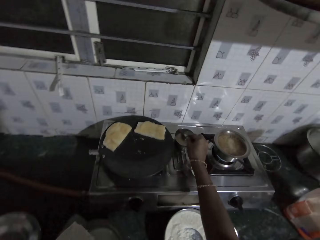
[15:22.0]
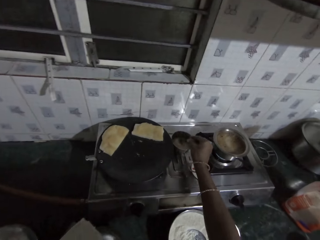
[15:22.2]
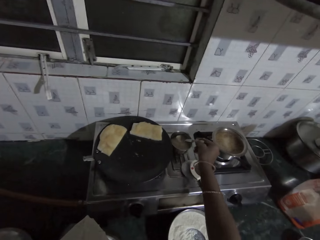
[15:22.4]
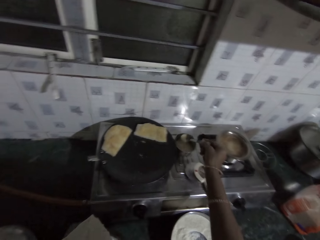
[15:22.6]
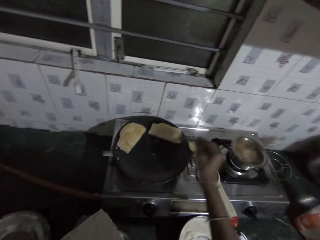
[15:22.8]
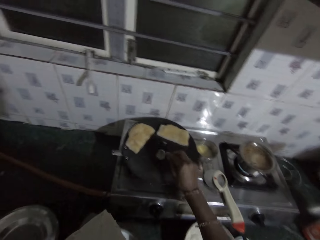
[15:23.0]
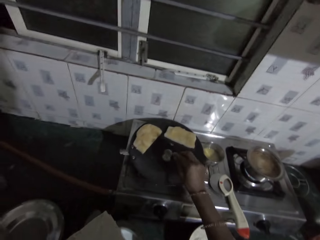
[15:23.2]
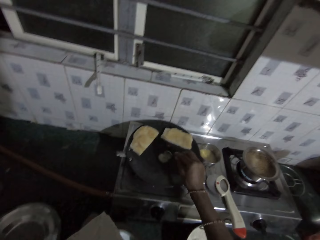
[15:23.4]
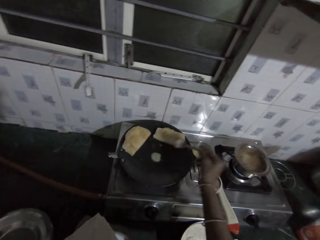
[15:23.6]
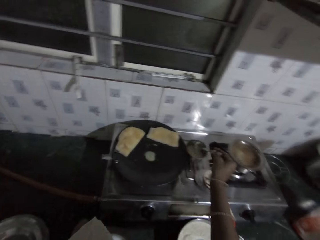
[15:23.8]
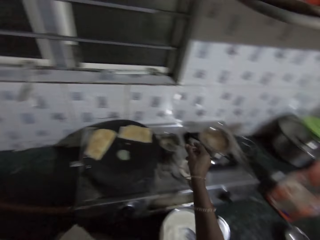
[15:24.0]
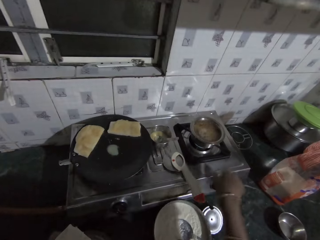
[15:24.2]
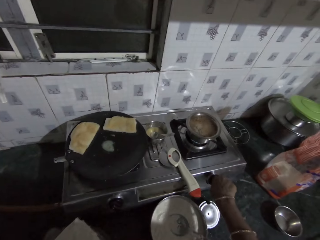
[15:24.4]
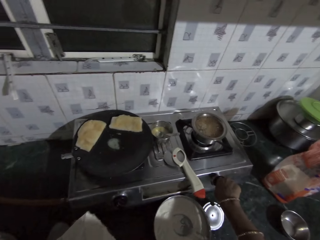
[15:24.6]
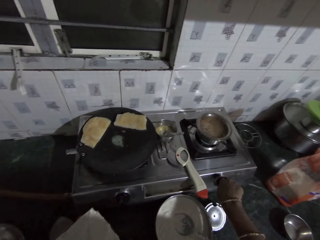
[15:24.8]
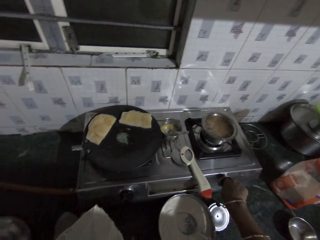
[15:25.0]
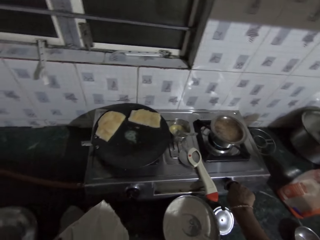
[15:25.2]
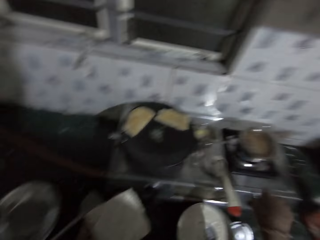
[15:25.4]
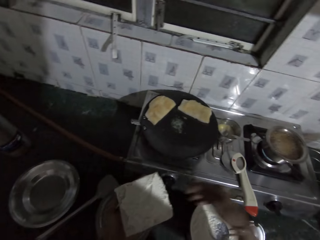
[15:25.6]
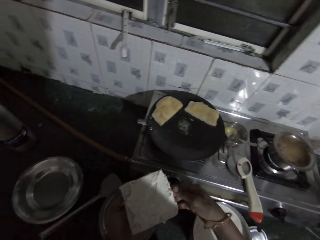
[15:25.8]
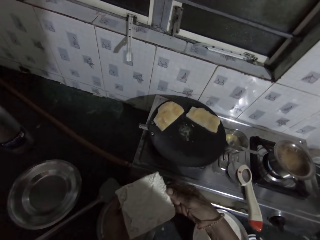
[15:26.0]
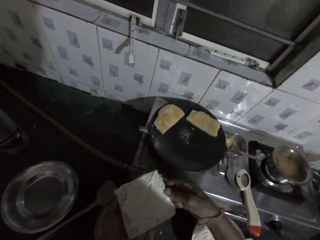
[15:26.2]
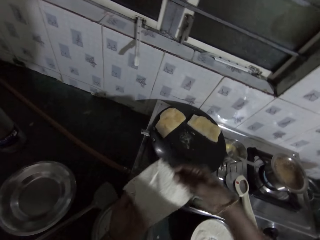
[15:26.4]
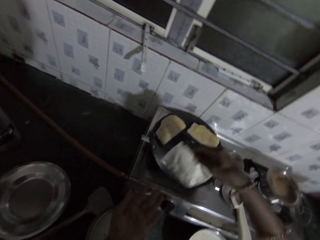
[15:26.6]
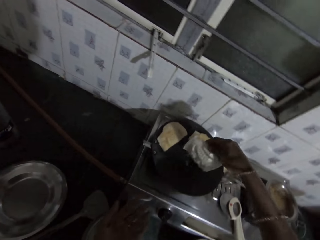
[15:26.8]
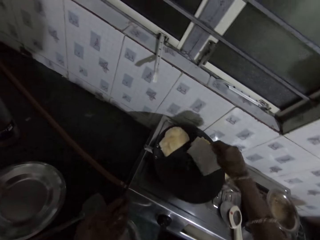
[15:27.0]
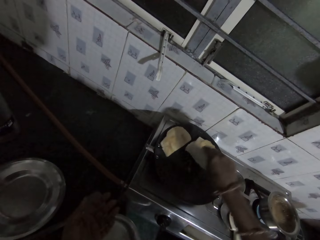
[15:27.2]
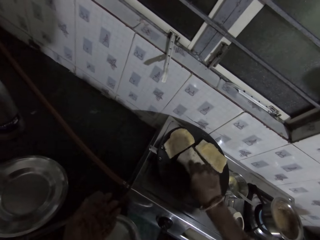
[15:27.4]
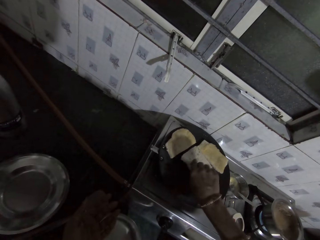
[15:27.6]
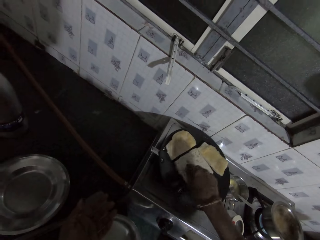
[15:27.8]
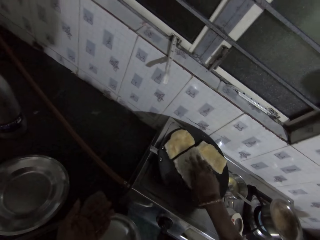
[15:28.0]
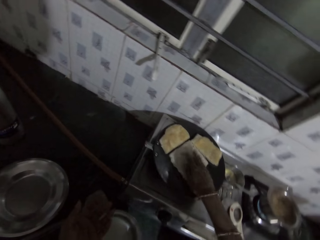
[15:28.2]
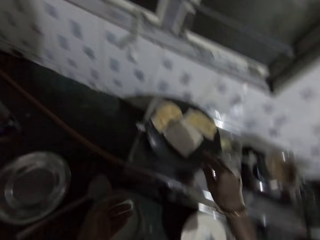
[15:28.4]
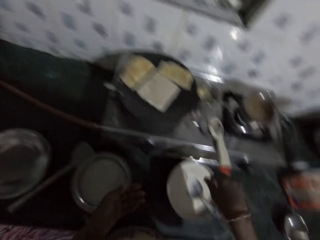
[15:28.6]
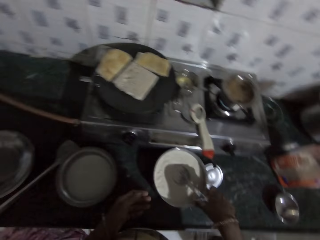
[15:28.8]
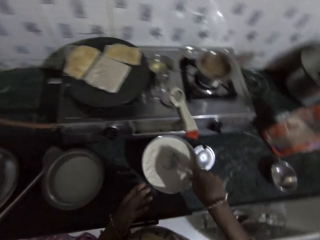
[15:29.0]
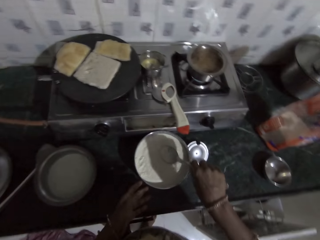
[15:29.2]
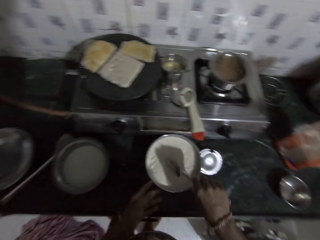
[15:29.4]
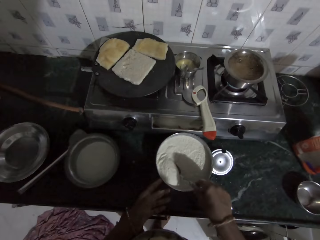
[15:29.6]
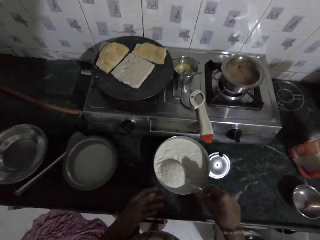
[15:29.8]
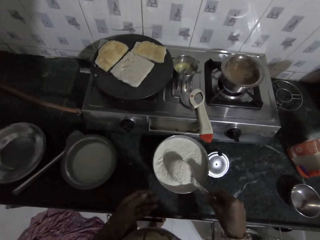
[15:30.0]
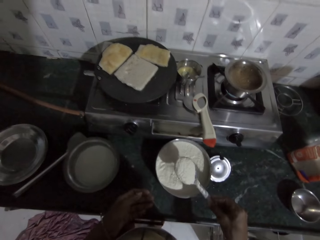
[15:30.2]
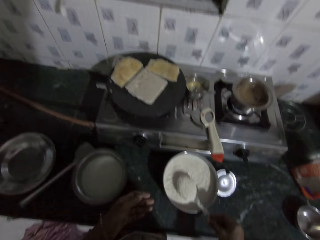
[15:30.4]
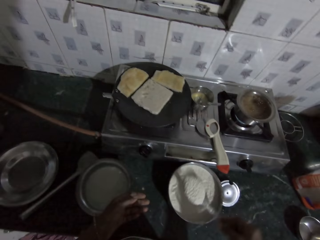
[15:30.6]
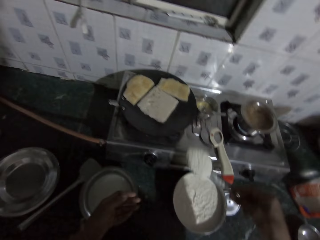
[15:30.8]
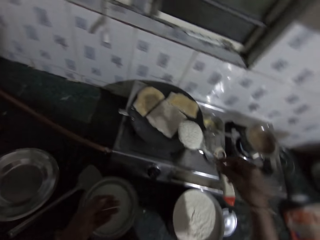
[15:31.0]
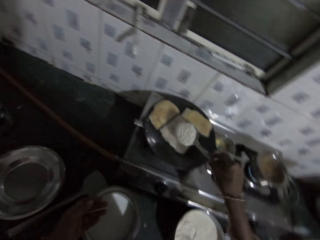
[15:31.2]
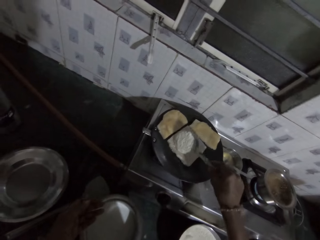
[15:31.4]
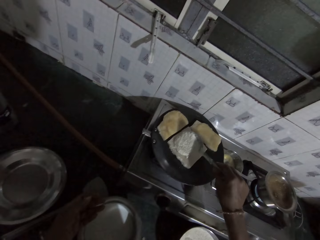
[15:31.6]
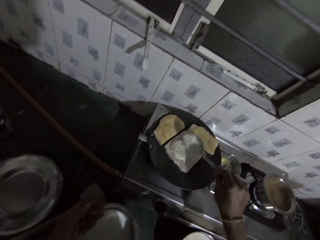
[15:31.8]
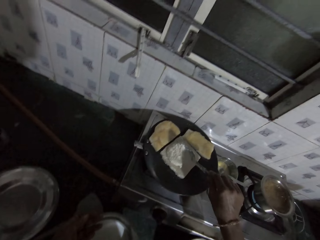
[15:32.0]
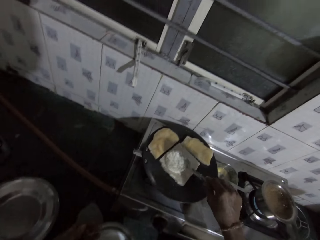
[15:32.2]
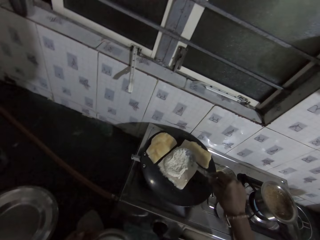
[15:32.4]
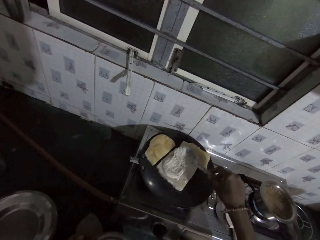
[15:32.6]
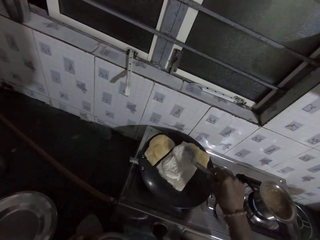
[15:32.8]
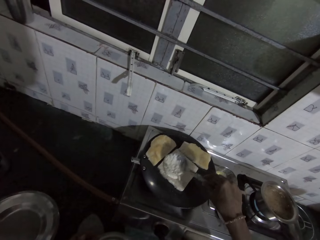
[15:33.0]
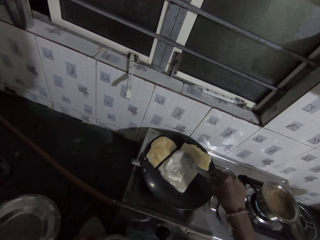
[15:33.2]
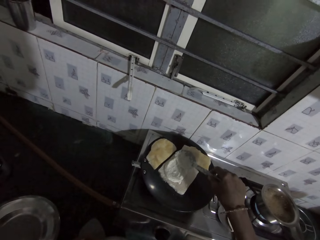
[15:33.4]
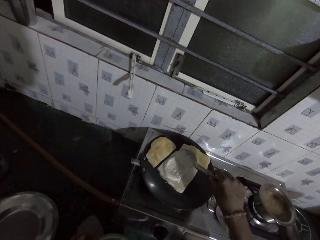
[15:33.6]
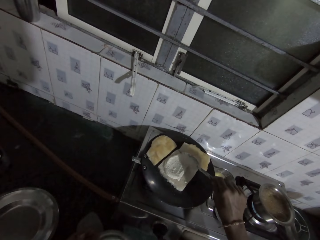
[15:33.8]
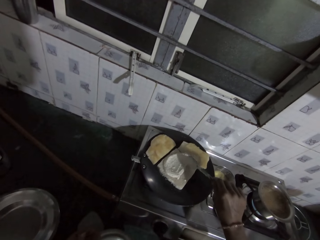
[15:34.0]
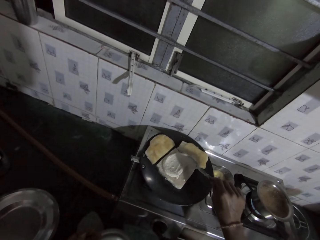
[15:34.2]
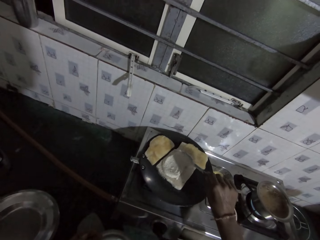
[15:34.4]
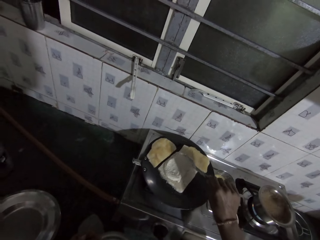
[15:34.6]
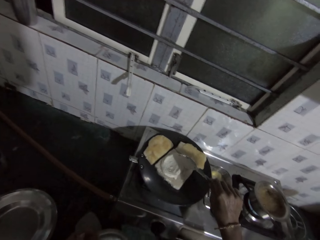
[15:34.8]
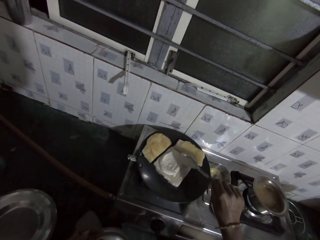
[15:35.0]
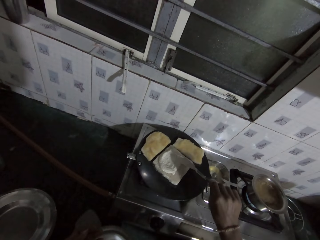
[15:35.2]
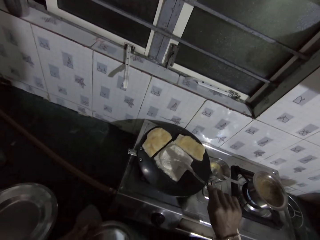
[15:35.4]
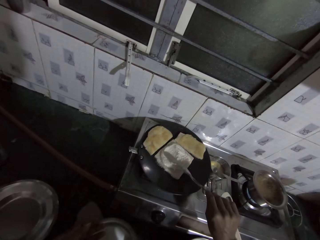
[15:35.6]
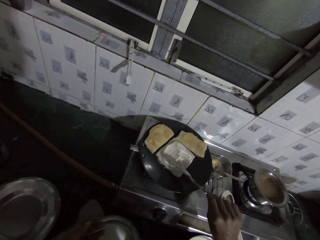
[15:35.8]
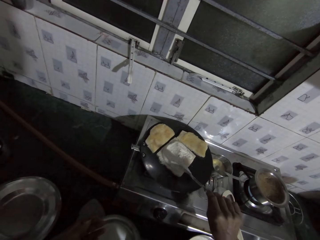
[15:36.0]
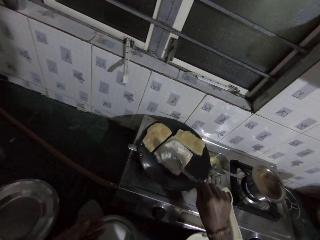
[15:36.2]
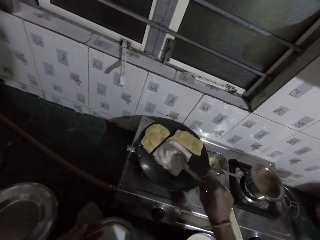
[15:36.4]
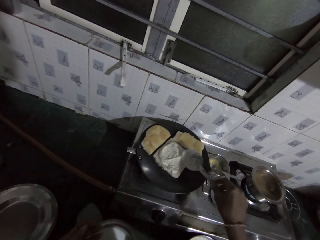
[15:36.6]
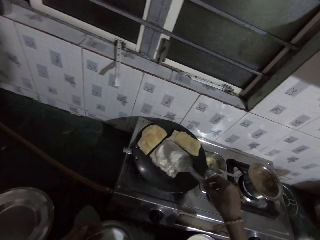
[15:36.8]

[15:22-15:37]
The camera wearer picks a spoon from a bowl on the cooker with his right hand. He scoops butter or cooking oil from the bowl with the spoon in his right hand. He pours the butter in the pan with the spoon in his right hand. He places the spoon in the bowl with his right hand. He moves the knob on the cooker with his right hand. He passes the bread from his left hand to his right hand. He toasts the bread. He places the bread in the pan with his right hand. He picks the spoon from the bowl with his right hand. He scoops batter or cream from the bowl with the spoon in his right hand. He pours the batter on the bread in the pan with the spoon in his right hand. He spreads the batter on the bread with the spoon in his right hand.

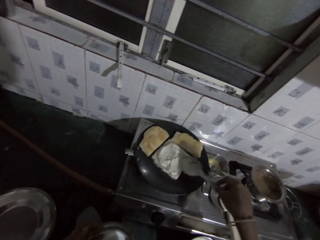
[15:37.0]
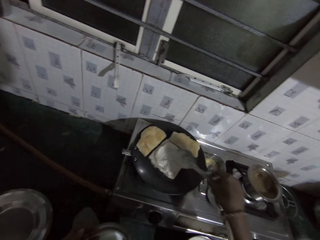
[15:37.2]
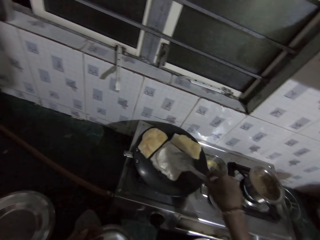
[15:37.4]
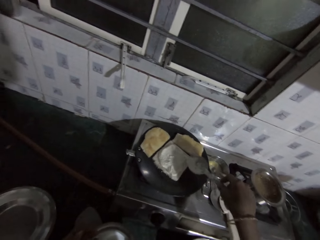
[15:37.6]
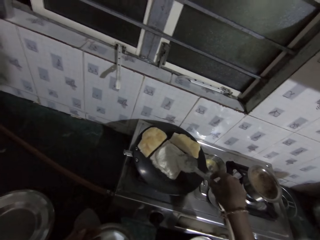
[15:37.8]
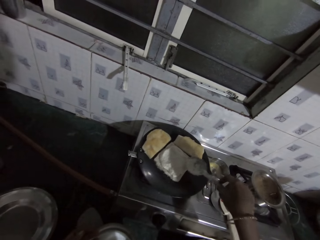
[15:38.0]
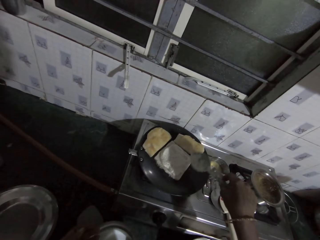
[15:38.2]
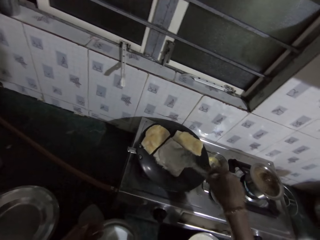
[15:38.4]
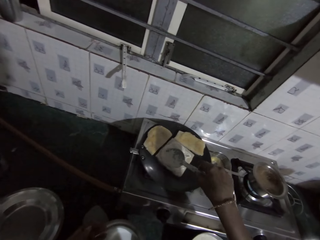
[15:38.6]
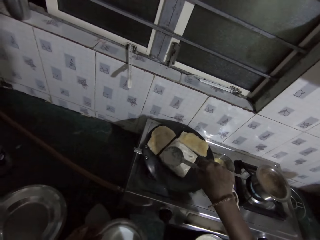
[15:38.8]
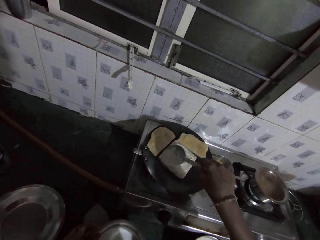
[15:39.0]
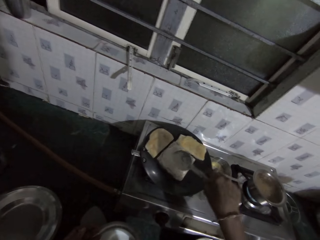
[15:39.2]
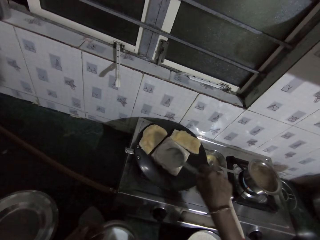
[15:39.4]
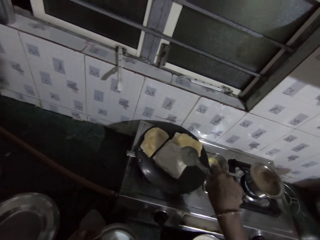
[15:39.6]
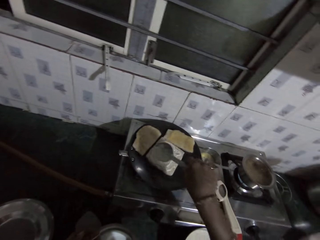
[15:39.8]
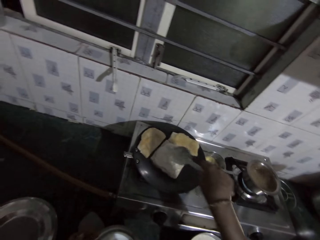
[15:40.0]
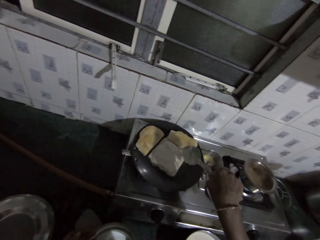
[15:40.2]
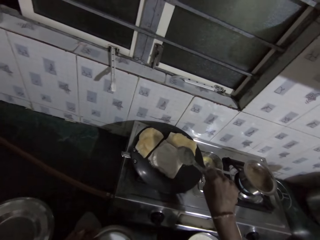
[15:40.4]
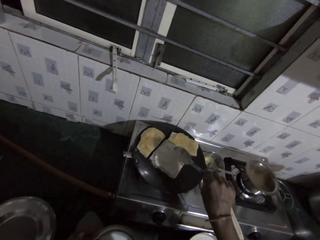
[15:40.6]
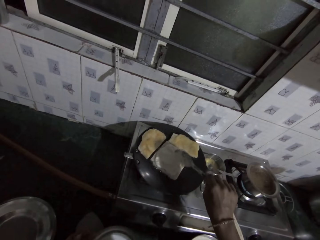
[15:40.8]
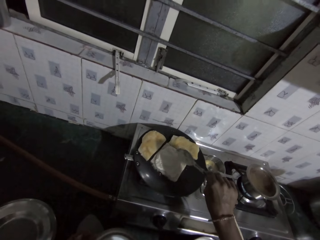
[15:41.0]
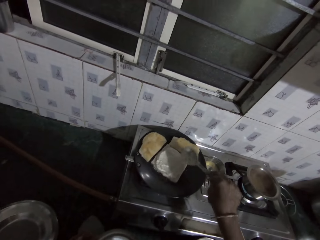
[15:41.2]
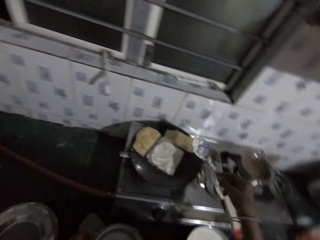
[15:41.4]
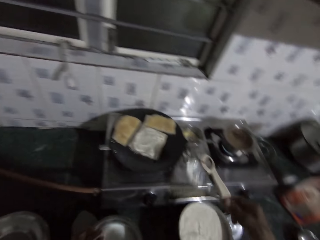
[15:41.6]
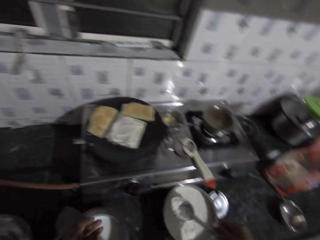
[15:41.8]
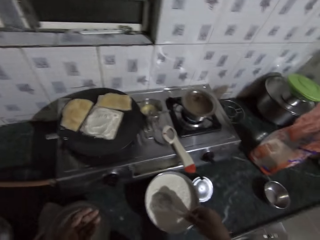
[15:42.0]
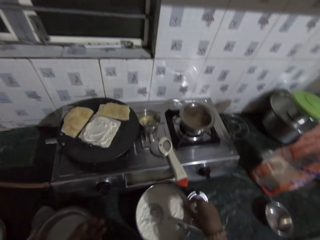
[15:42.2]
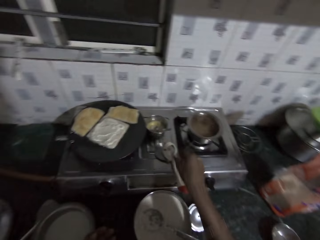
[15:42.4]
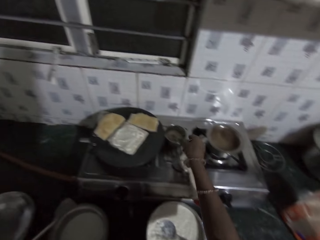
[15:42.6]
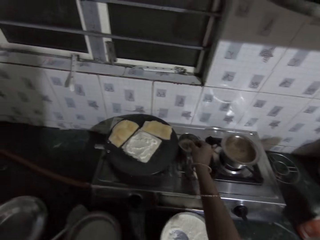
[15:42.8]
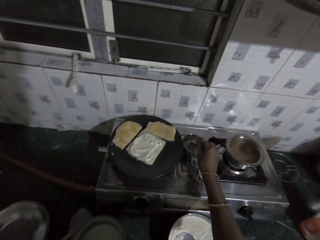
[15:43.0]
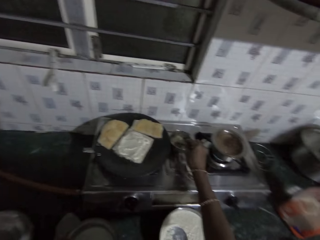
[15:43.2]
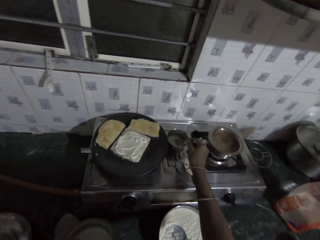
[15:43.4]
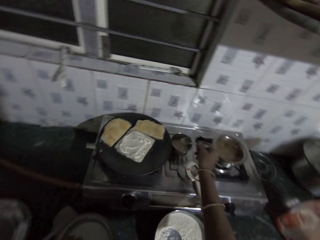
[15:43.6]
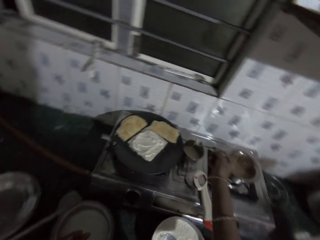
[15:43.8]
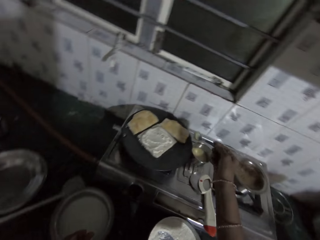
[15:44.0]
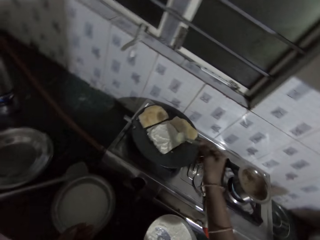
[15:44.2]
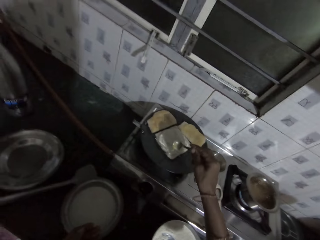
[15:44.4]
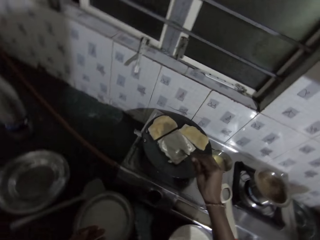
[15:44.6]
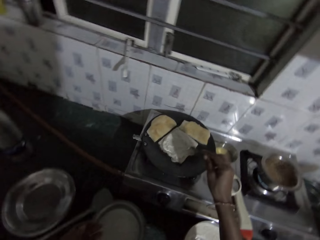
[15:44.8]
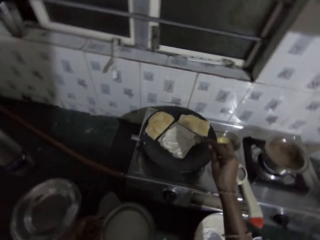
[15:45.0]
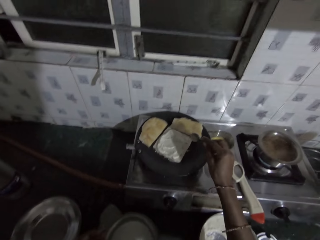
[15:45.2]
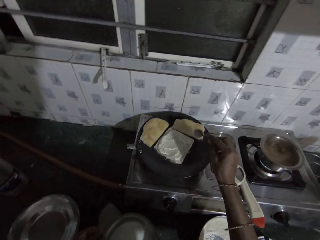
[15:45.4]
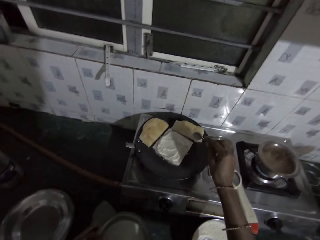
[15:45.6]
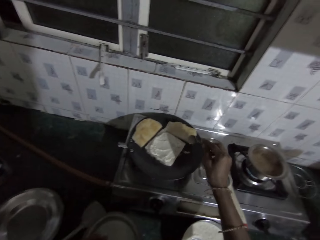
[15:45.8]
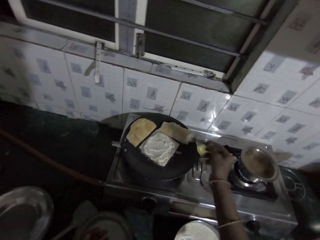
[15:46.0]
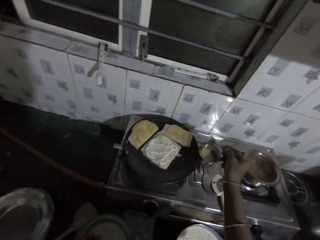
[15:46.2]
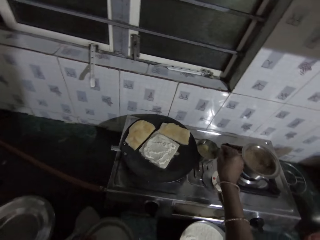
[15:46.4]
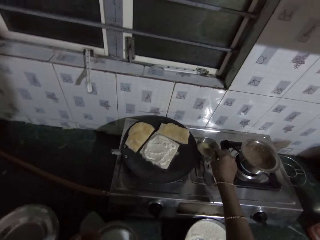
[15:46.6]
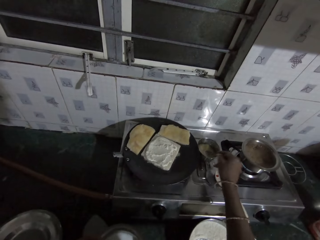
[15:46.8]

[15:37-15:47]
The camera wearer places the spoon in the bowl with his right hand. He picks the spoon from the bowl with his right hand. He scoops egg or cooking oil from the bowl with the spoon in his right hand. He pours the egg on the bread in the pan with the spoon in his right hand.
